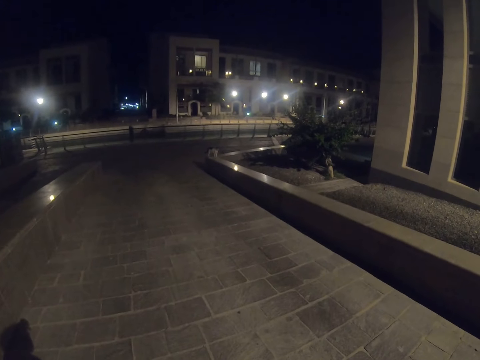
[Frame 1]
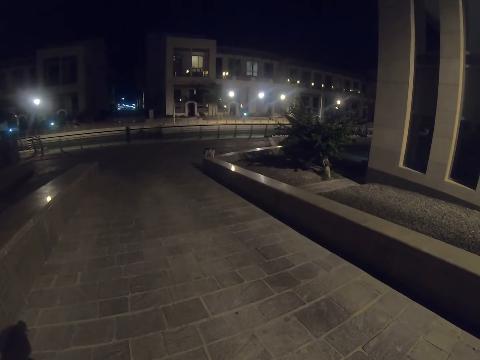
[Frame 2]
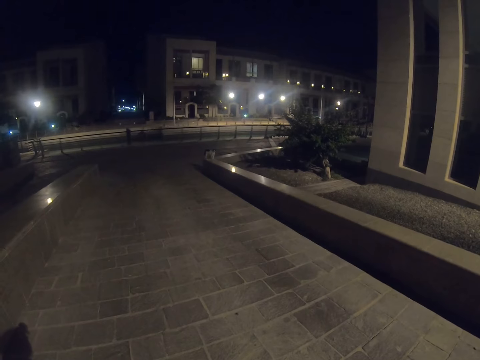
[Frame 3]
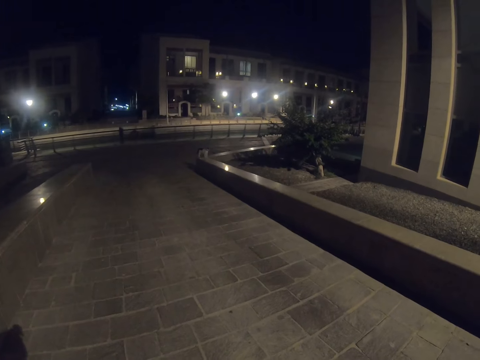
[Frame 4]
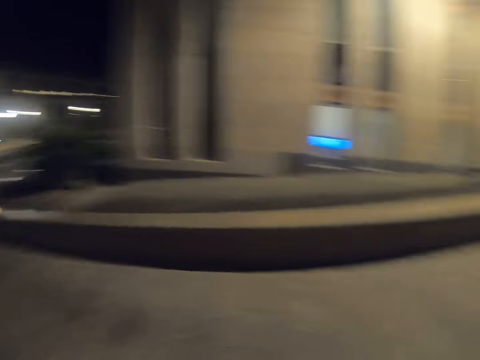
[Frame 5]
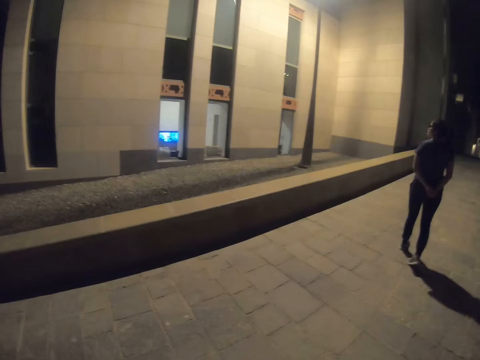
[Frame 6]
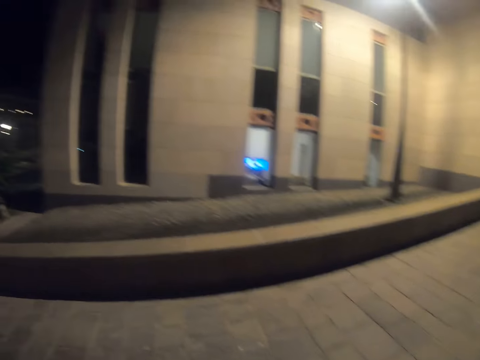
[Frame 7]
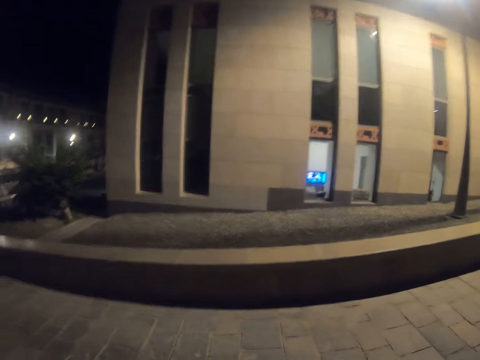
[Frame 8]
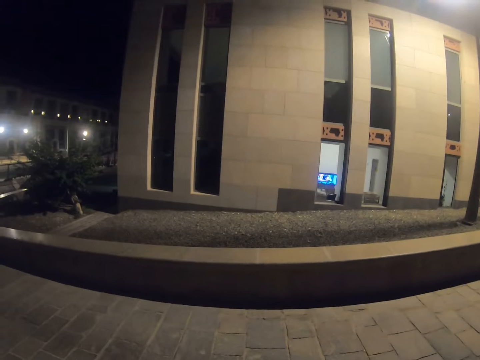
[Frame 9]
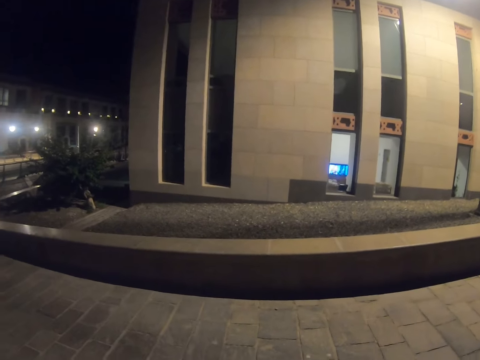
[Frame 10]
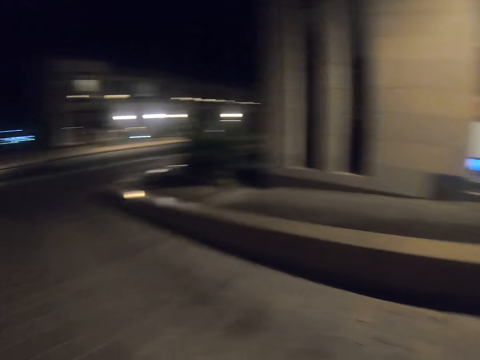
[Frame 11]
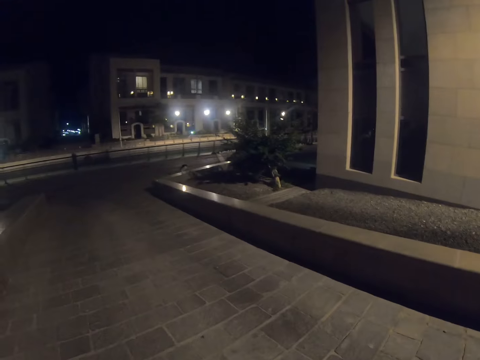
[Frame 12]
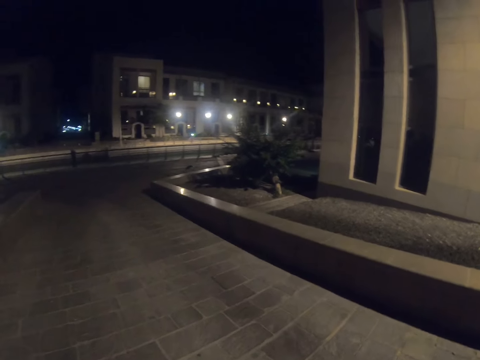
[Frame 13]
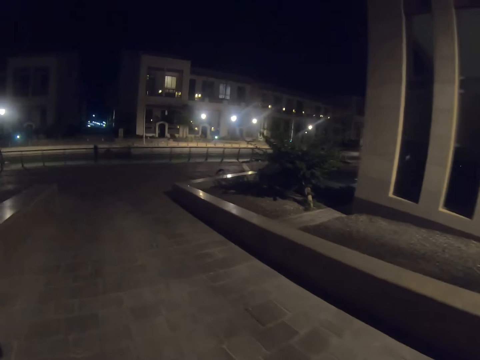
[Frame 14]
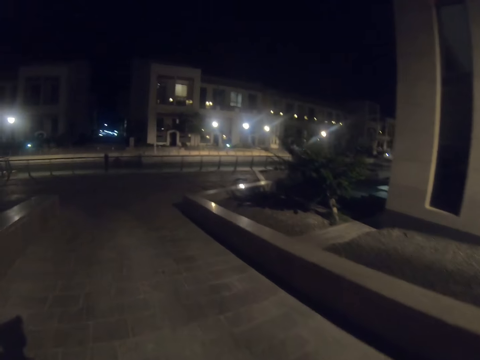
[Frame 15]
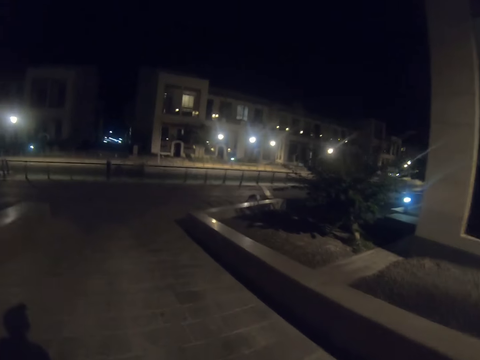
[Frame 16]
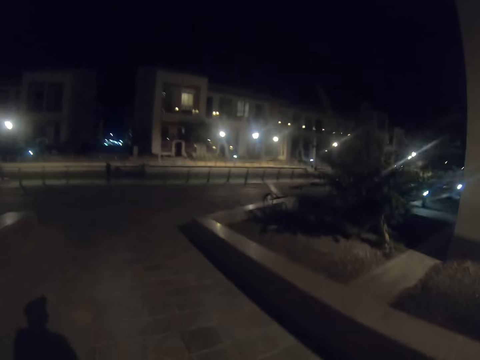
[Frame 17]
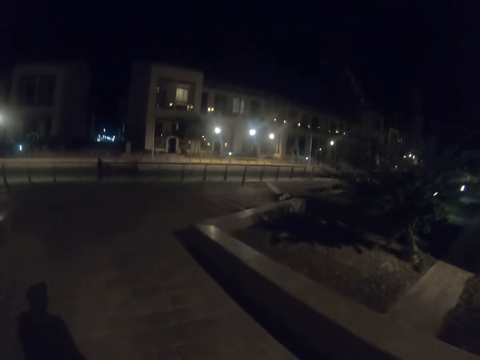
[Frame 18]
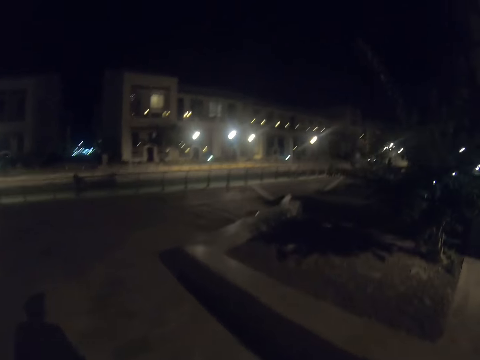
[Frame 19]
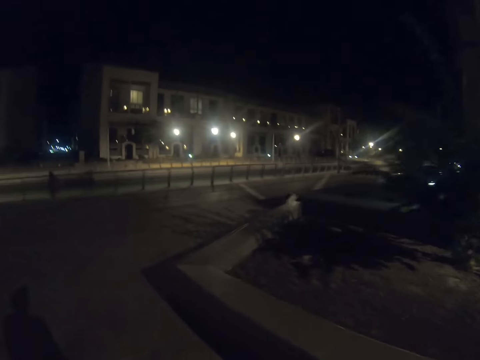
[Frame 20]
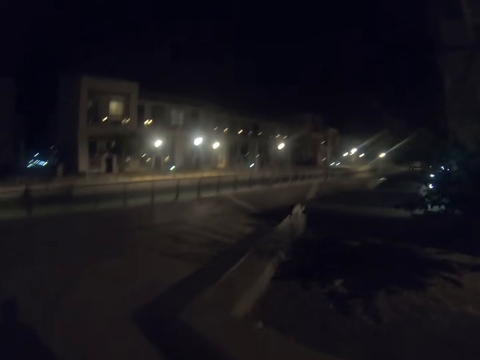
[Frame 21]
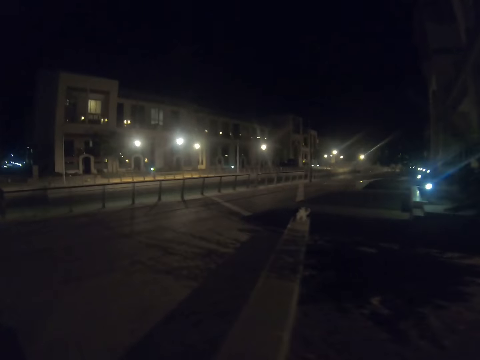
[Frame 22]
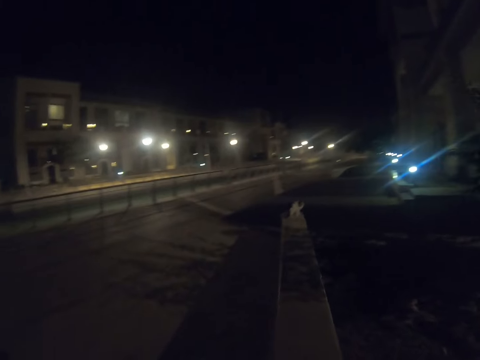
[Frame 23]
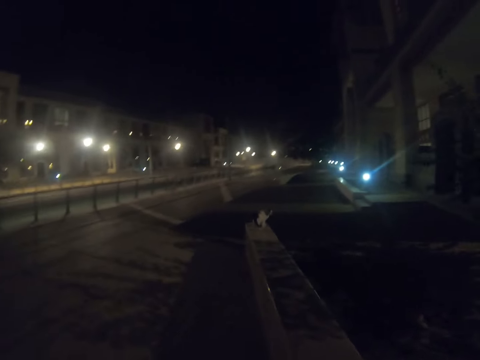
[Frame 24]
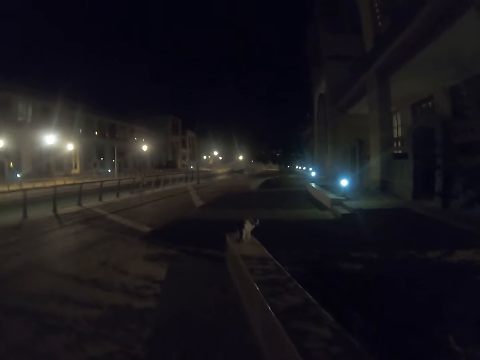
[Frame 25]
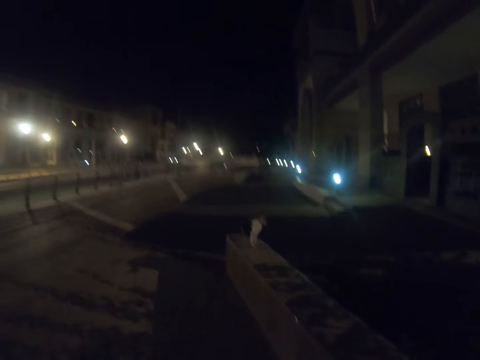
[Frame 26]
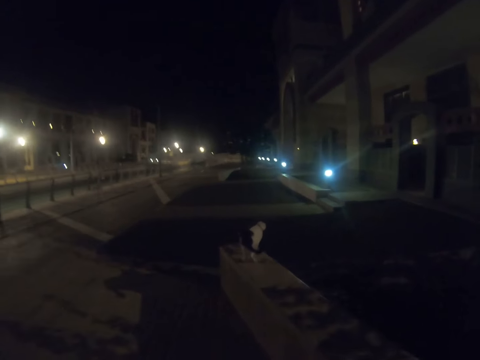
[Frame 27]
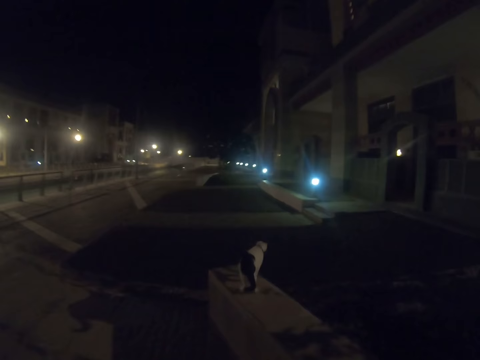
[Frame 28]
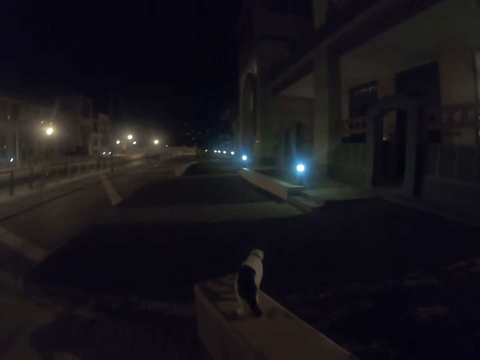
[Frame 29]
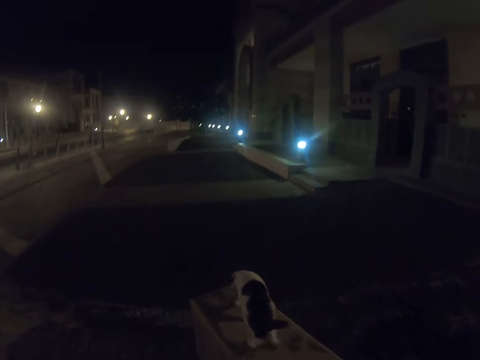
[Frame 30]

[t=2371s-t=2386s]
The camera wearer looks around and walks around. They walk on the pavement.

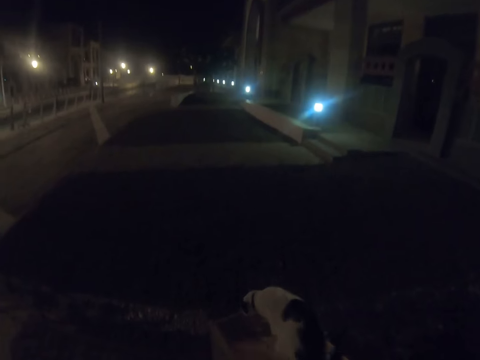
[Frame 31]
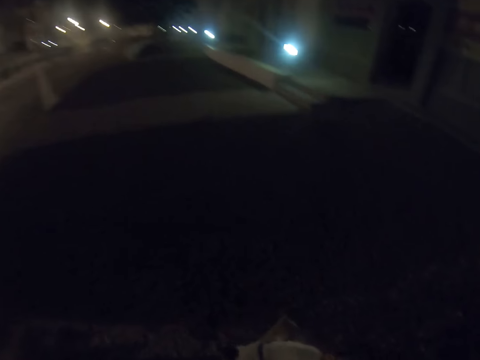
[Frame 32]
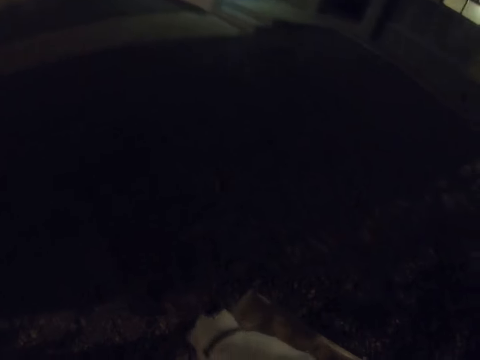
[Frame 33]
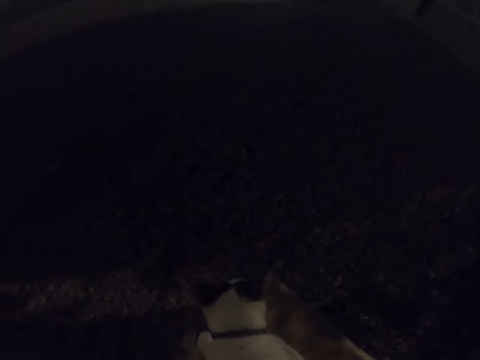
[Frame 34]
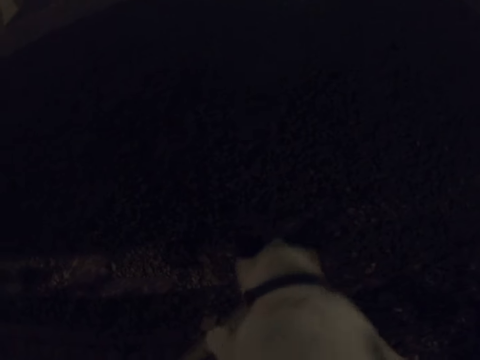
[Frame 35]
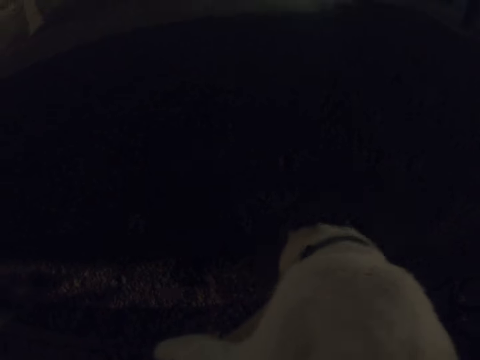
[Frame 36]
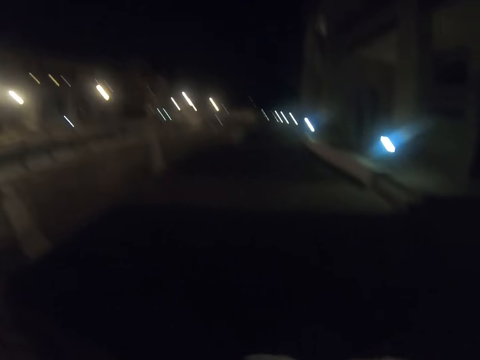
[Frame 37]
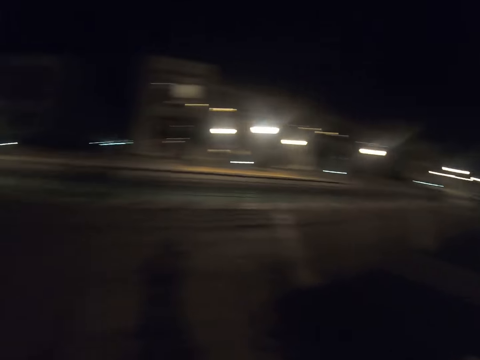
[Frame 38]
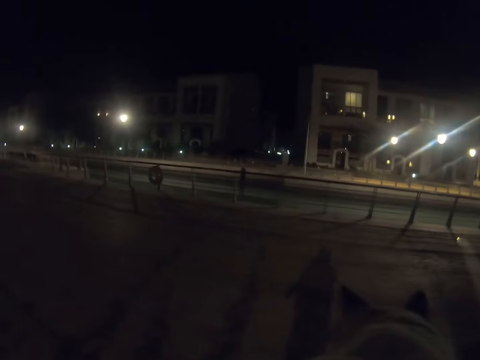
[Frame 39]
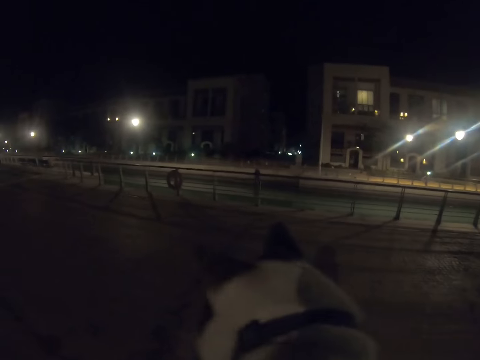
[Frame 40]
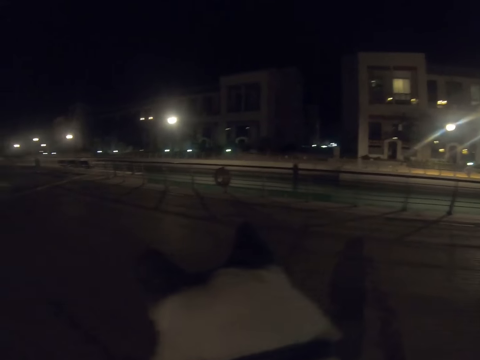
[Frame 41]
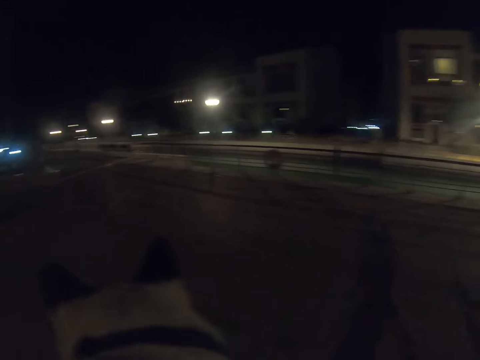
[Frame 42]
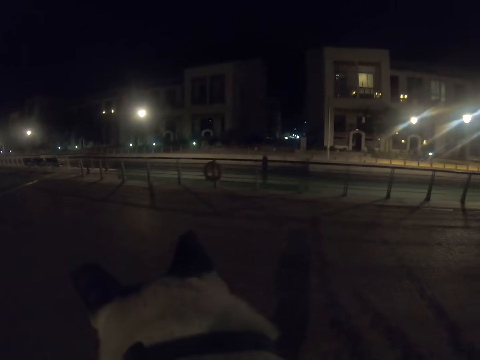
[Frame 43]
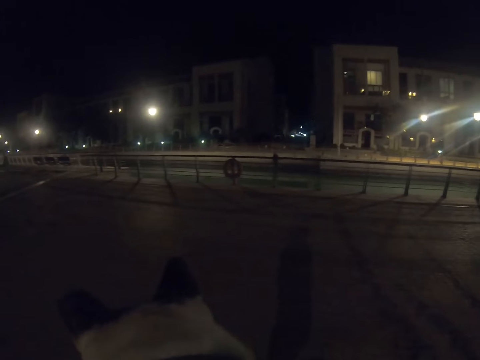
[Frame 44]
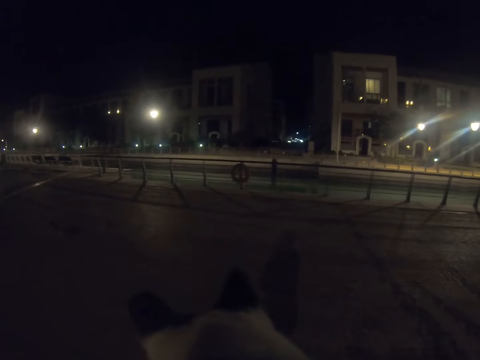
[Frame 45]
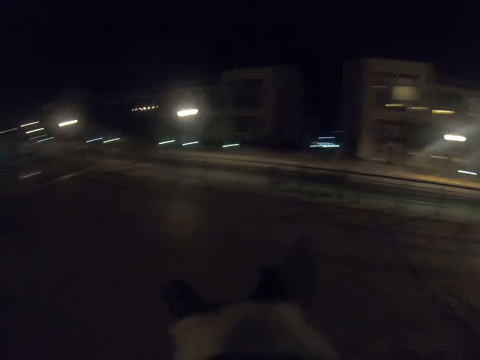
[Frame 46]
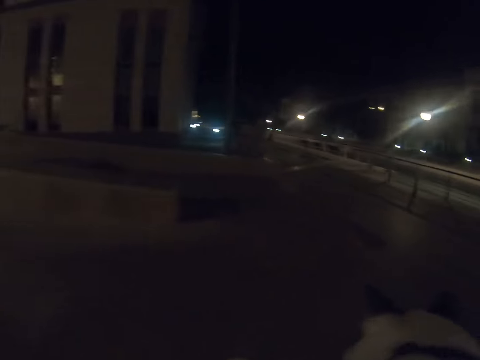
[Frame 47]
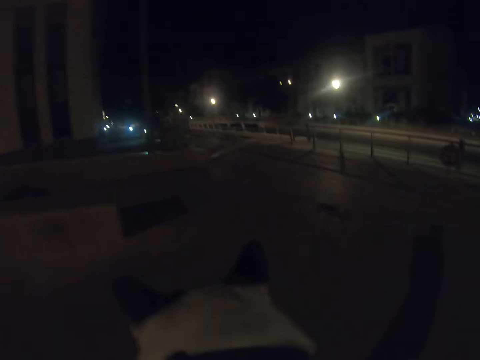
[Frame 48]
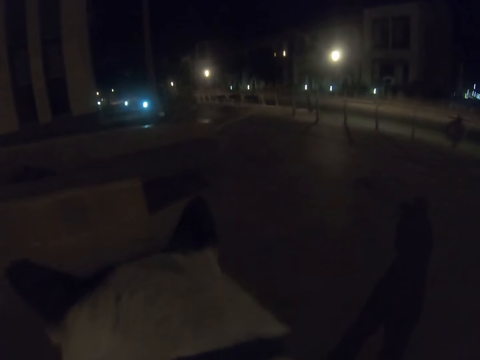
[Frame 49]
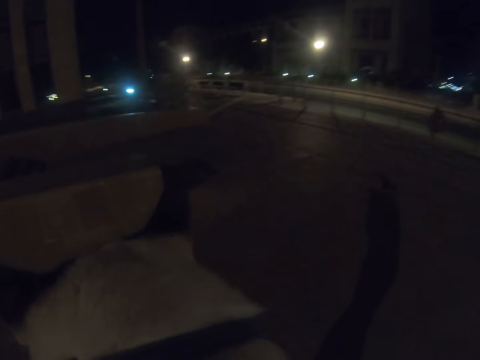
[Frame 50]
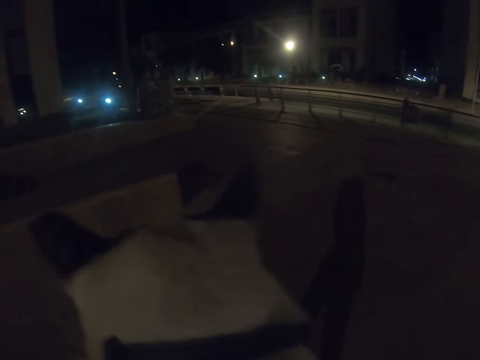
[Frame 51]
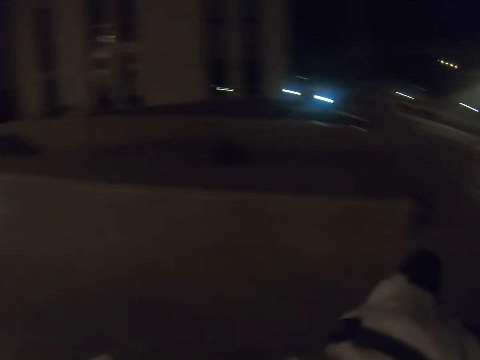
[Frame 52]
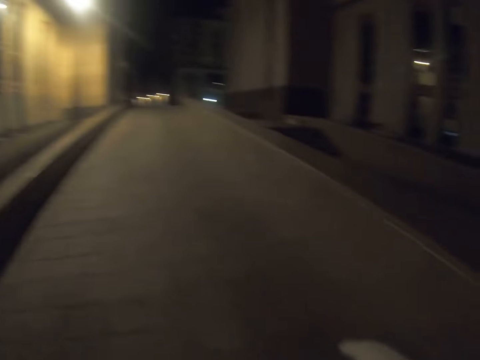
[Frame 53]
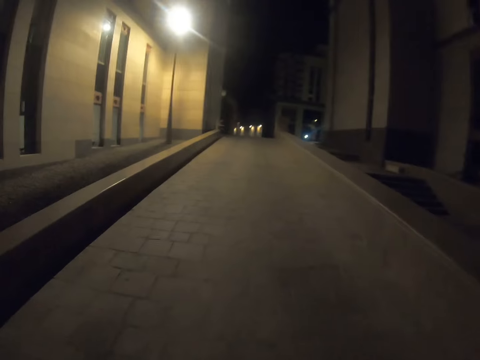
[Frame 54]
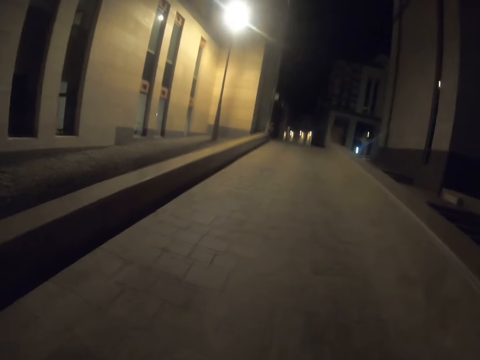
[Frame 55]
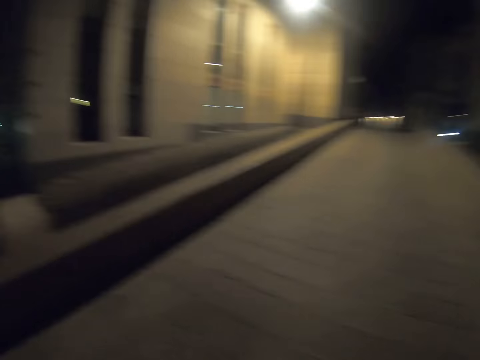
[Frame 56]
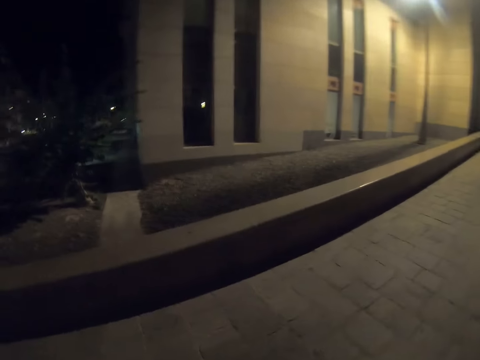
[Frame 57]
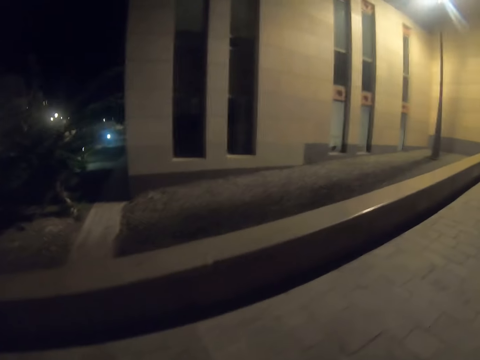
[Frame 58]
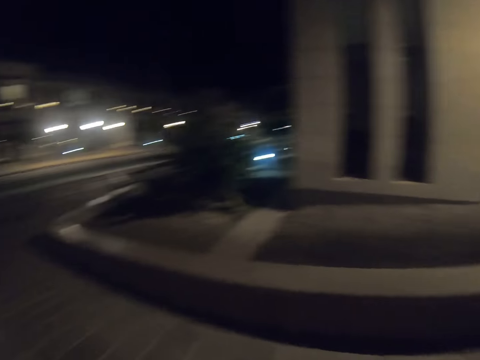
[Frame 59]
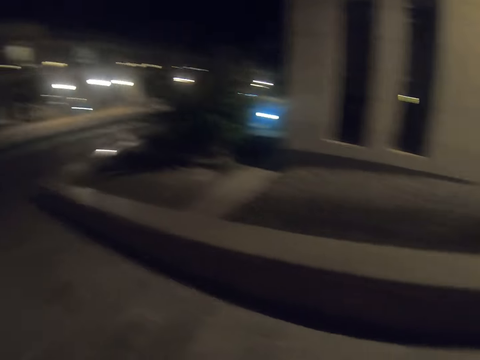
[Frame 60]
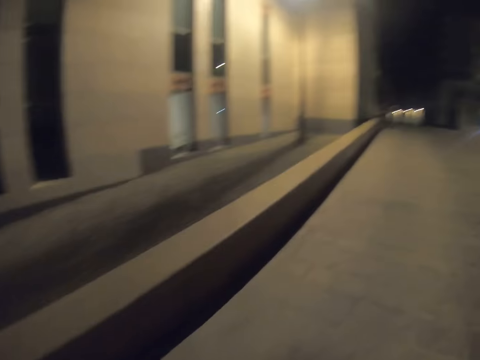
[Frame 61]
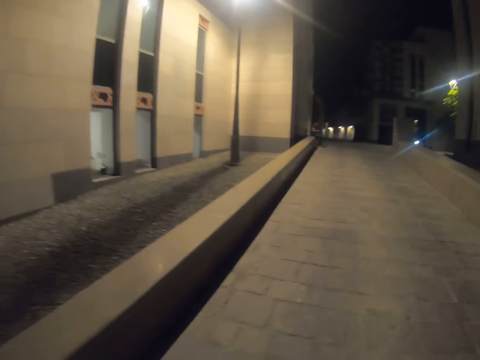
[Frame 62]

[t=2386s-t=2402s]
The camera wearer picks up the cat. They look around and walk on the pavement.
